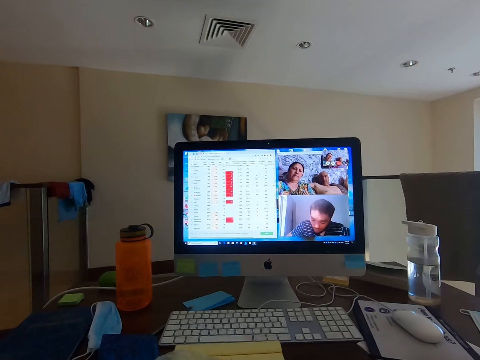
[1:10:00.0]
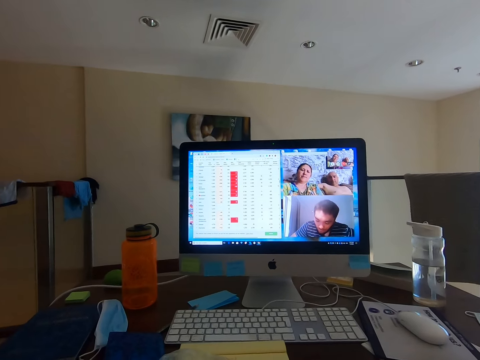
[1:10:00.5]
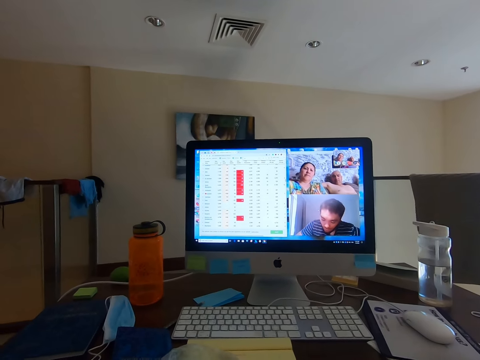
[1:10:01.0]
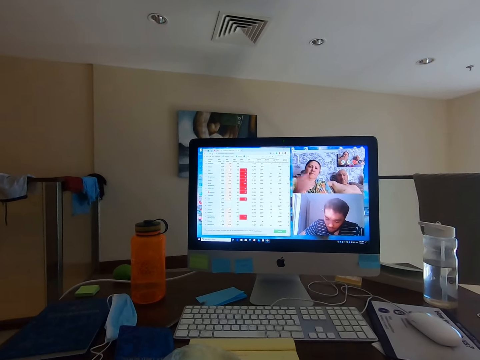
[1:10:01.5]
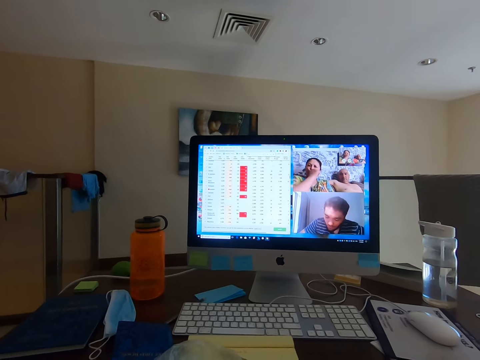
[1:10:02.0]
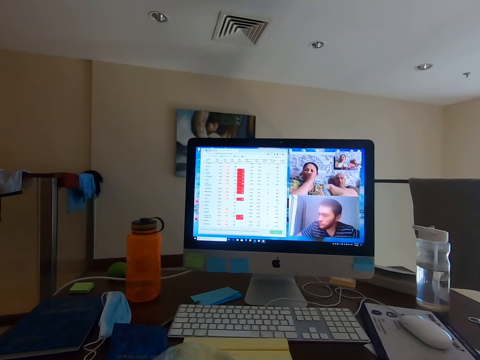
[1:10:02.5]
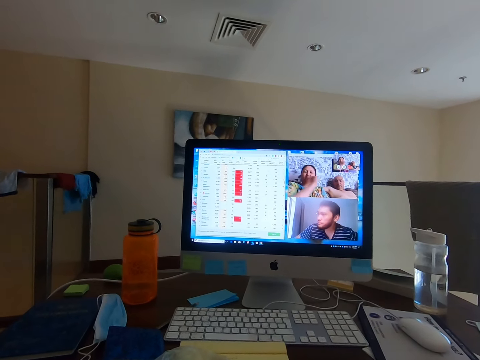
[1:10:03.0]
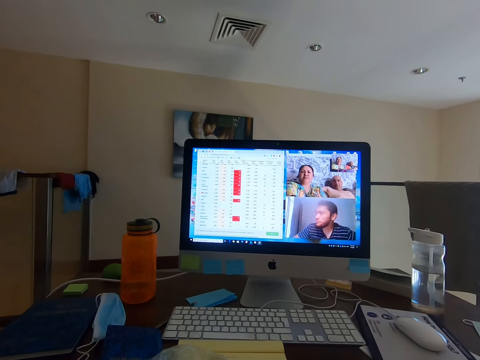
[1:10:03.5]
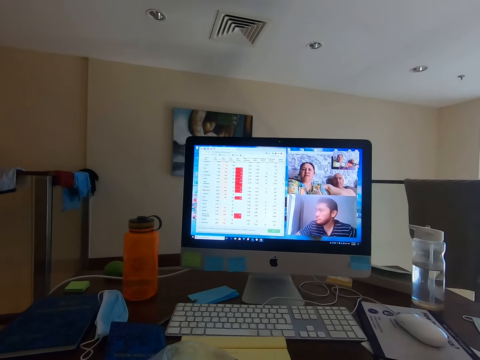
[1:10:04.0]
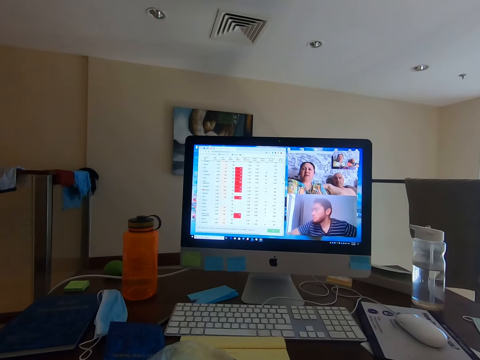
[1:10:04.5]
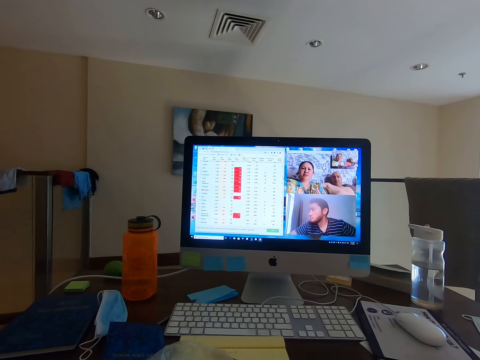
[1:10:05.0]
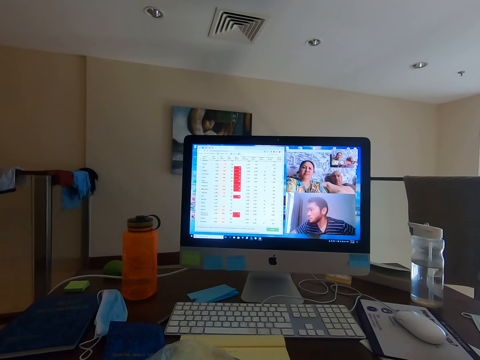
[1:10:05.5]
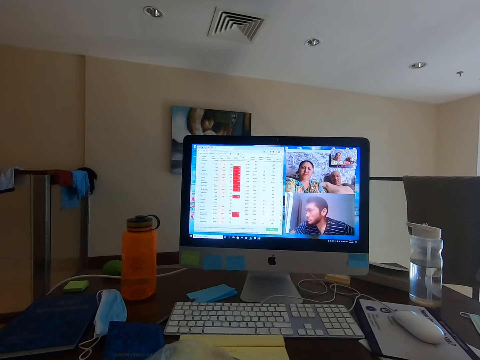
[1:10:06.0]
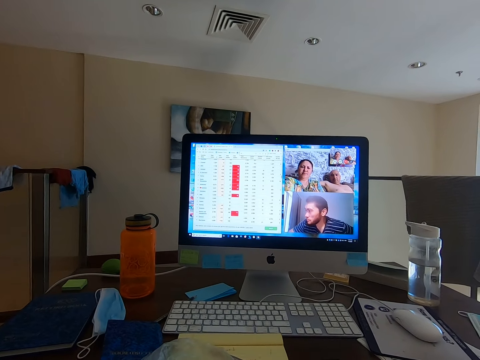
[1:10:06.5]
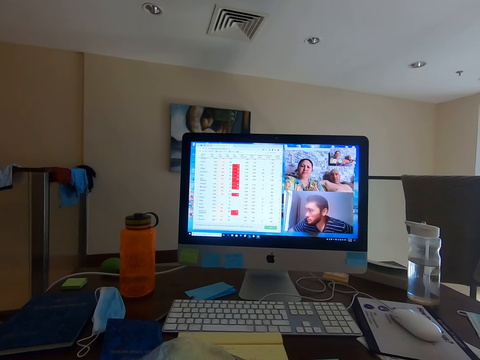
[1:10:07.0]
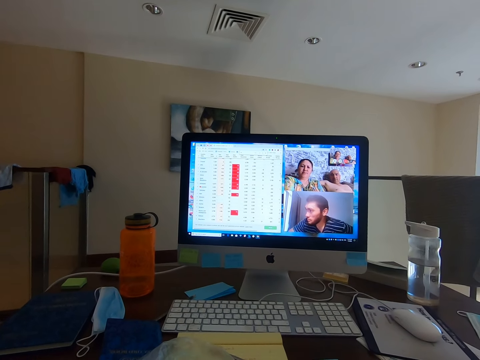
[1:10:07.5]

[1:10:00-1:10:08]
A lady touches her nose.
